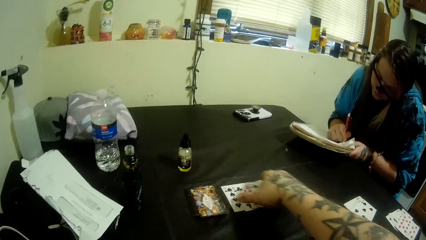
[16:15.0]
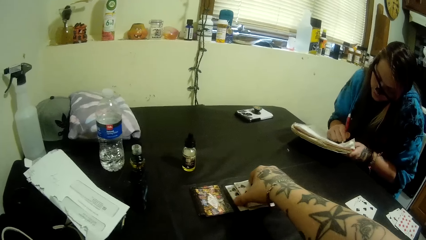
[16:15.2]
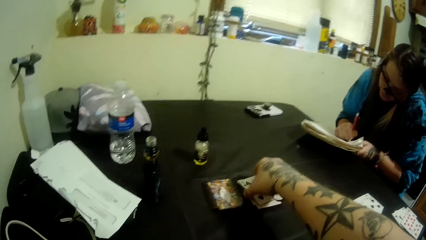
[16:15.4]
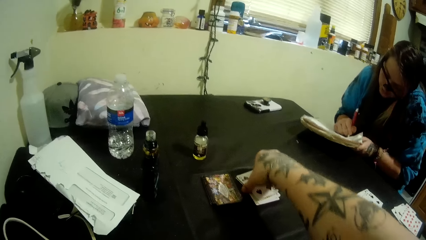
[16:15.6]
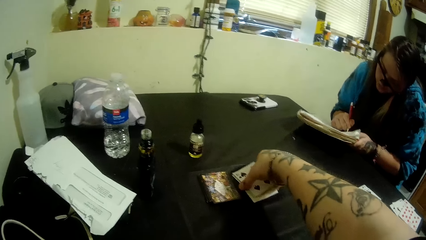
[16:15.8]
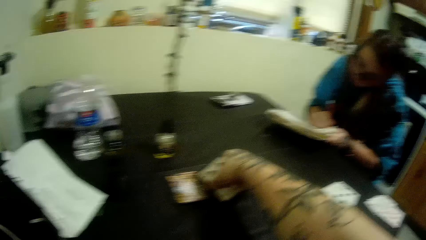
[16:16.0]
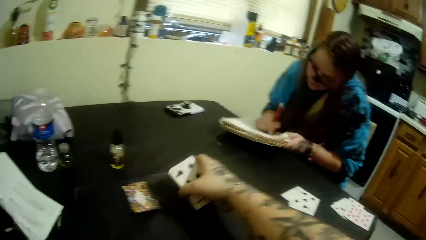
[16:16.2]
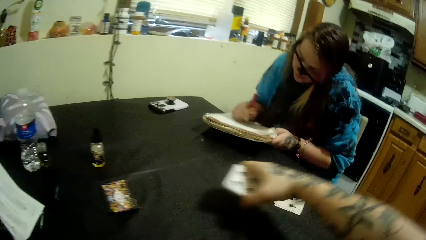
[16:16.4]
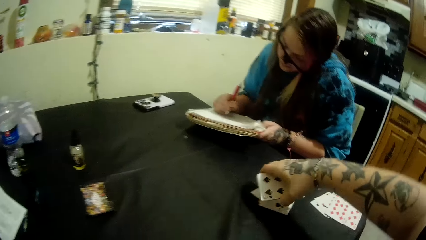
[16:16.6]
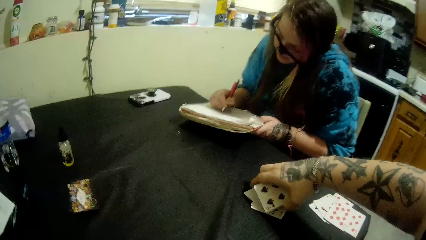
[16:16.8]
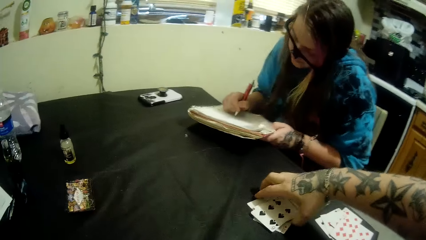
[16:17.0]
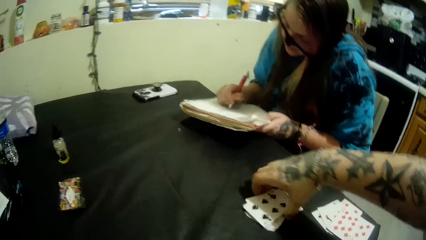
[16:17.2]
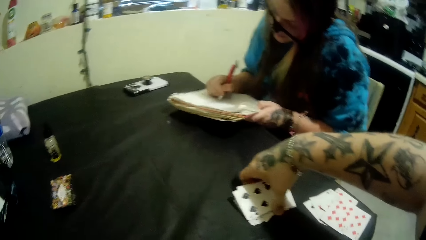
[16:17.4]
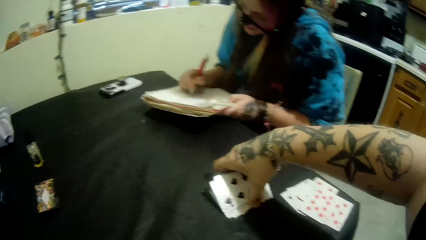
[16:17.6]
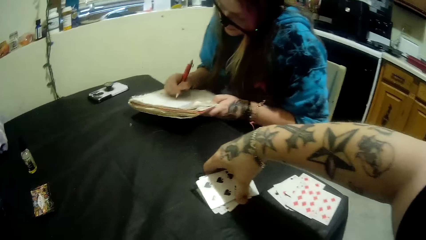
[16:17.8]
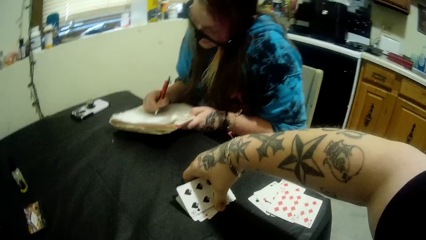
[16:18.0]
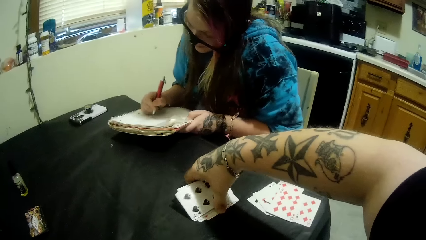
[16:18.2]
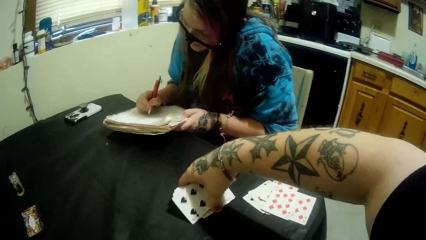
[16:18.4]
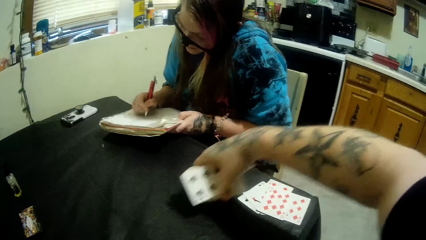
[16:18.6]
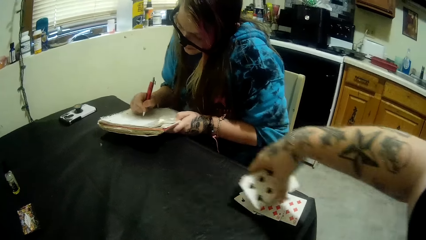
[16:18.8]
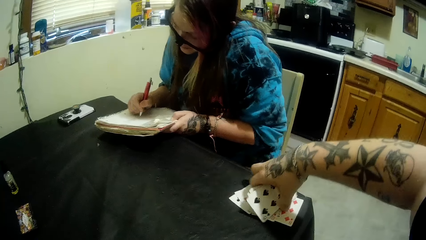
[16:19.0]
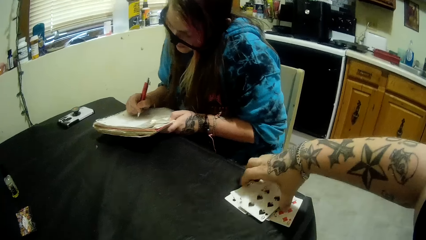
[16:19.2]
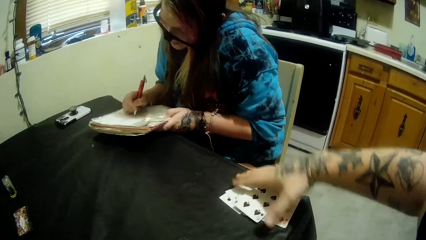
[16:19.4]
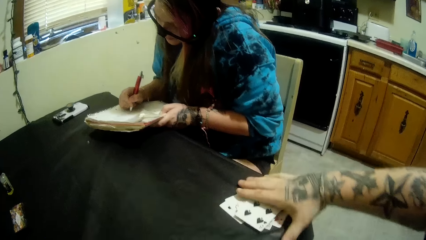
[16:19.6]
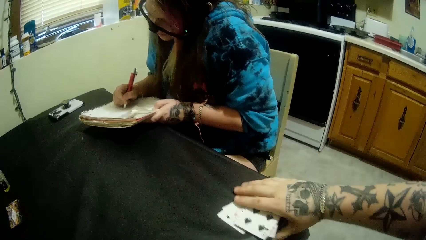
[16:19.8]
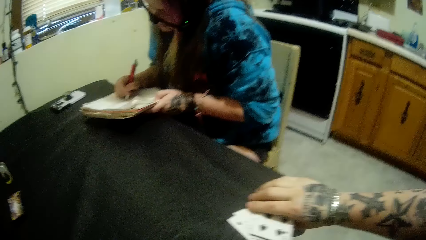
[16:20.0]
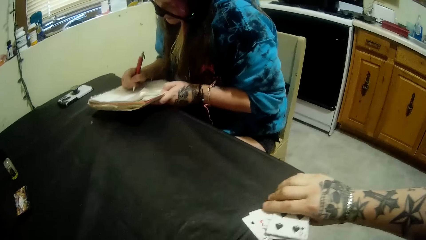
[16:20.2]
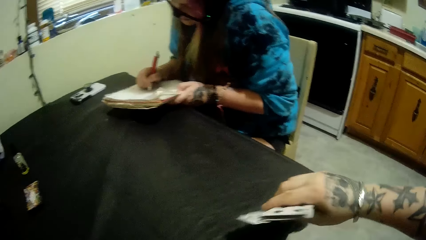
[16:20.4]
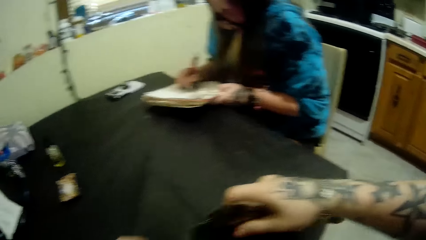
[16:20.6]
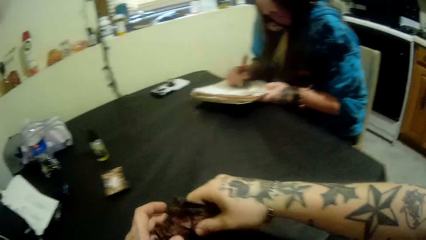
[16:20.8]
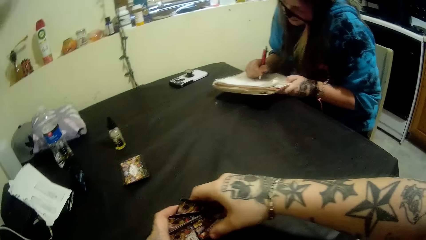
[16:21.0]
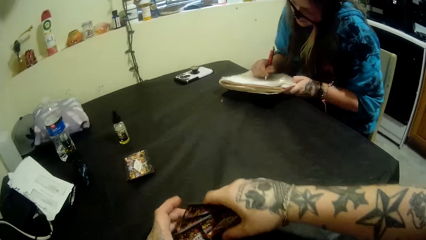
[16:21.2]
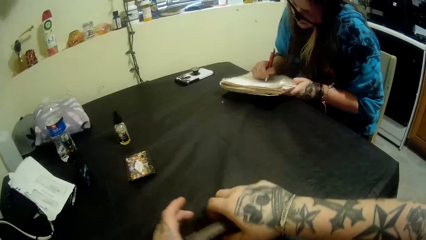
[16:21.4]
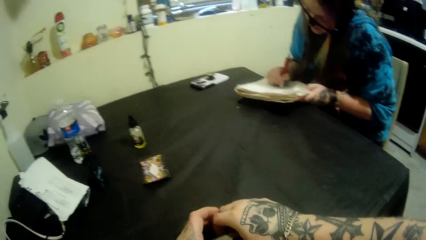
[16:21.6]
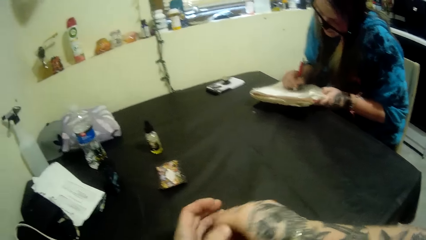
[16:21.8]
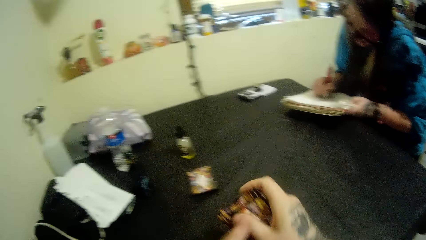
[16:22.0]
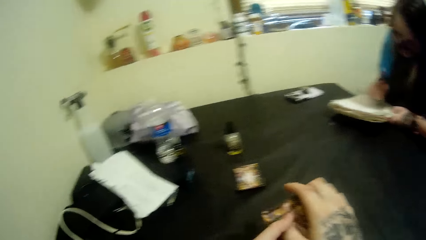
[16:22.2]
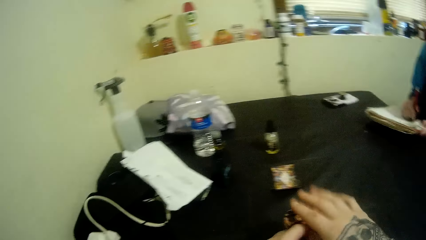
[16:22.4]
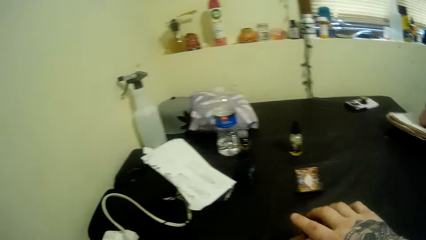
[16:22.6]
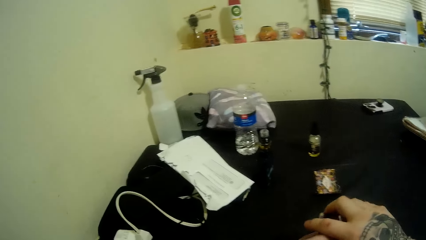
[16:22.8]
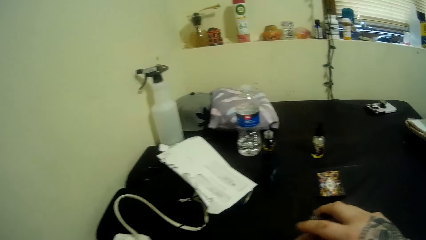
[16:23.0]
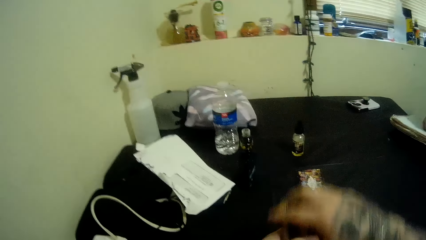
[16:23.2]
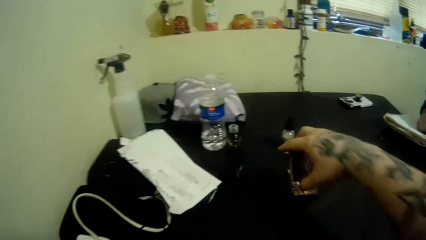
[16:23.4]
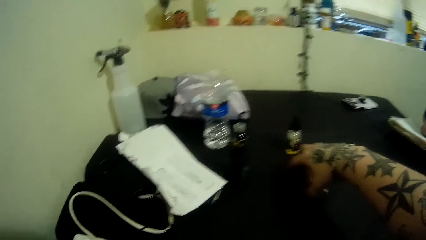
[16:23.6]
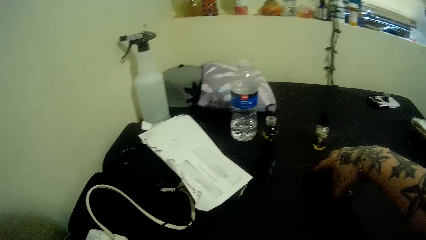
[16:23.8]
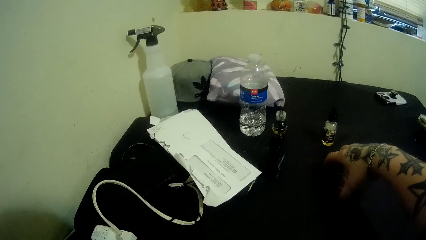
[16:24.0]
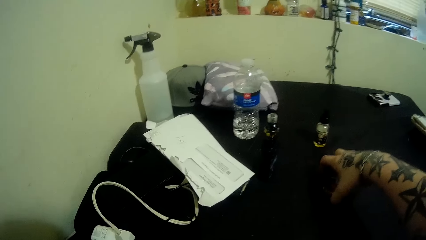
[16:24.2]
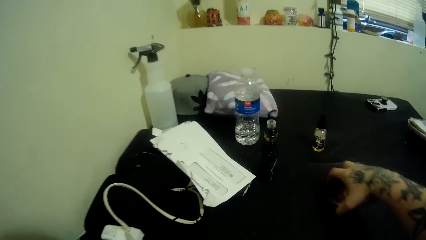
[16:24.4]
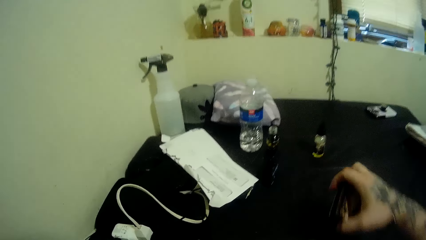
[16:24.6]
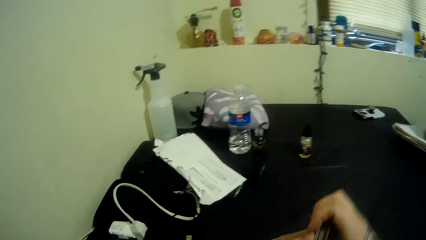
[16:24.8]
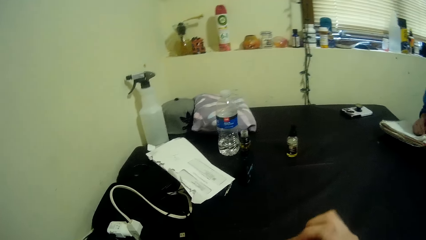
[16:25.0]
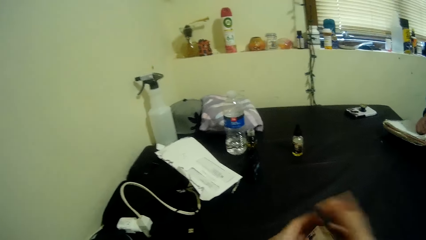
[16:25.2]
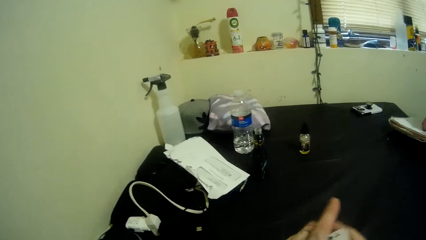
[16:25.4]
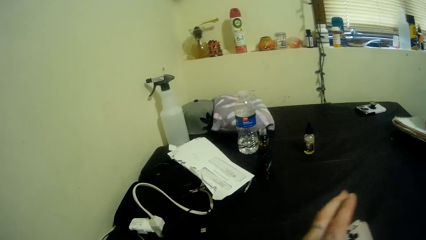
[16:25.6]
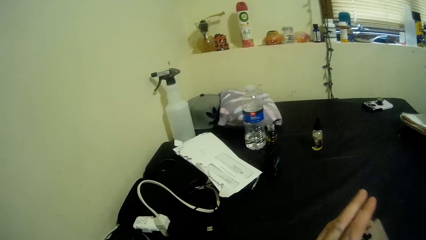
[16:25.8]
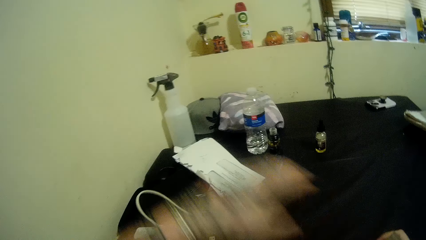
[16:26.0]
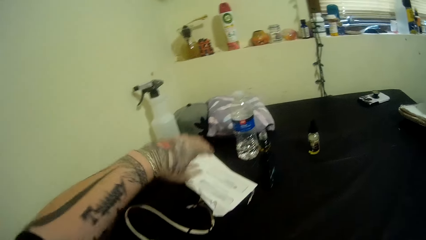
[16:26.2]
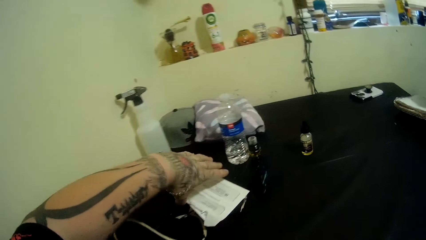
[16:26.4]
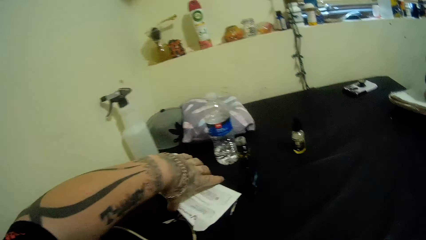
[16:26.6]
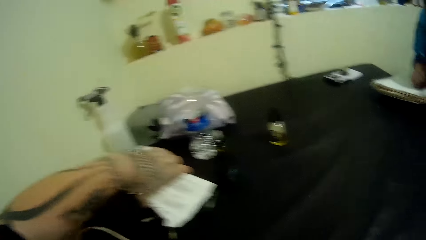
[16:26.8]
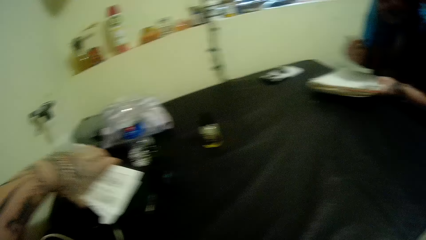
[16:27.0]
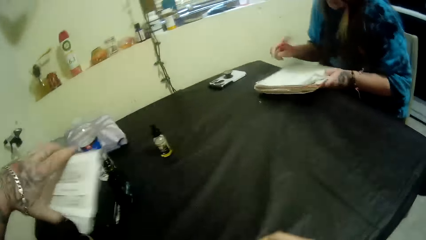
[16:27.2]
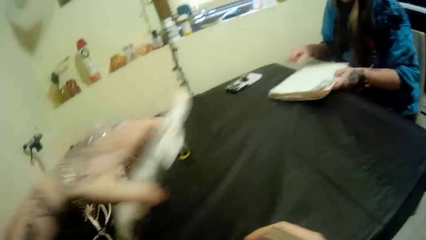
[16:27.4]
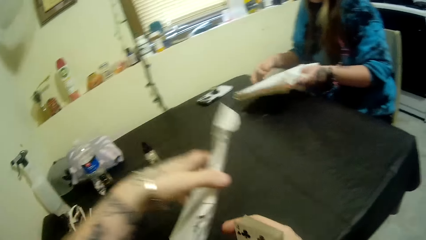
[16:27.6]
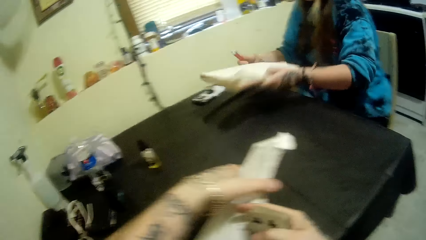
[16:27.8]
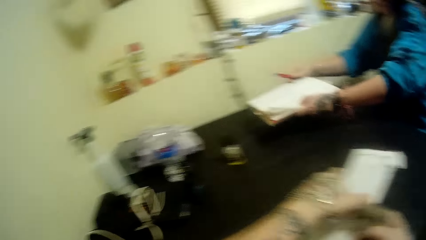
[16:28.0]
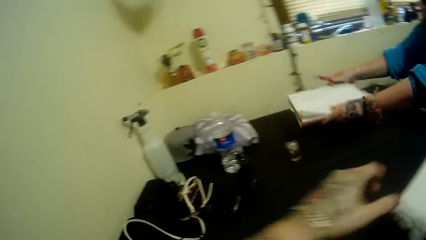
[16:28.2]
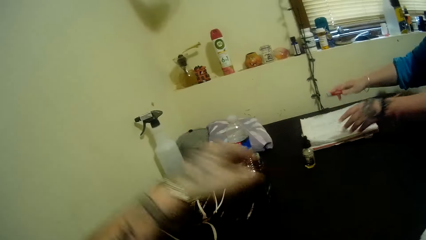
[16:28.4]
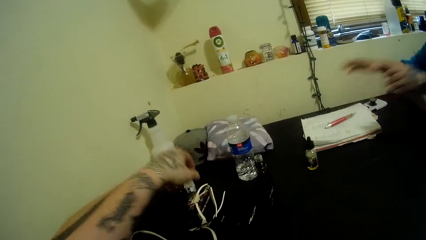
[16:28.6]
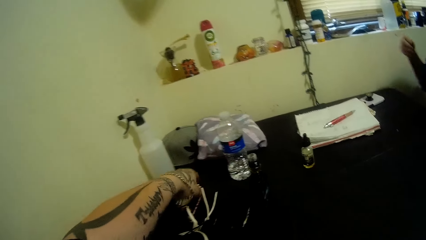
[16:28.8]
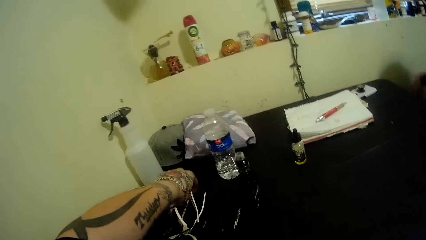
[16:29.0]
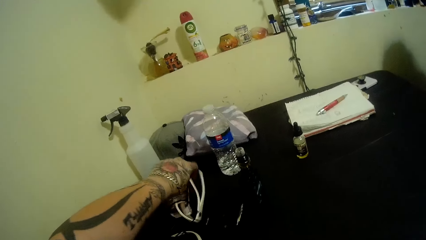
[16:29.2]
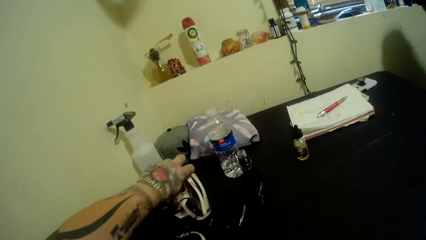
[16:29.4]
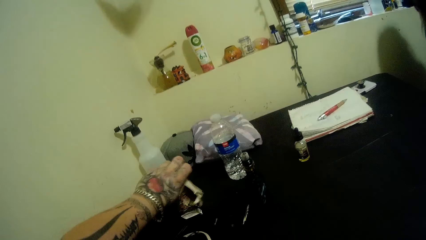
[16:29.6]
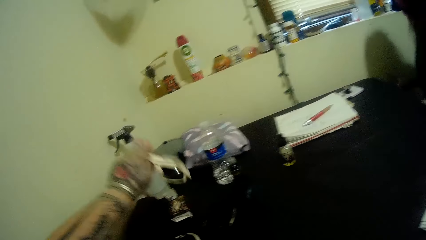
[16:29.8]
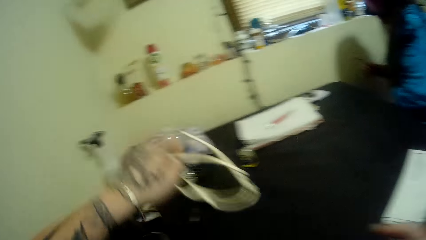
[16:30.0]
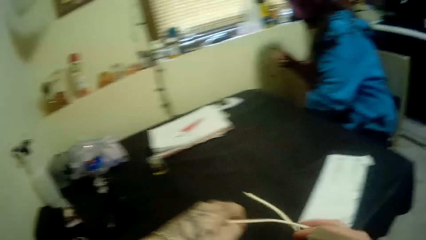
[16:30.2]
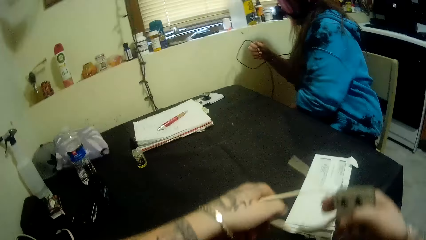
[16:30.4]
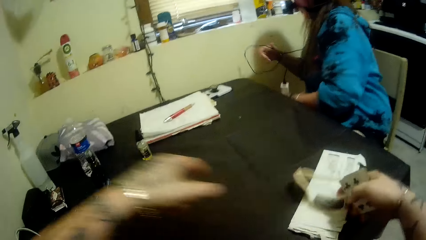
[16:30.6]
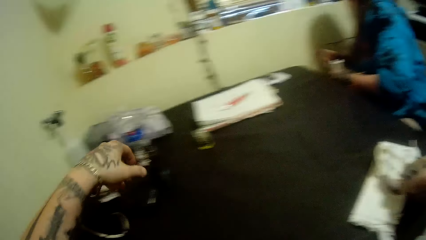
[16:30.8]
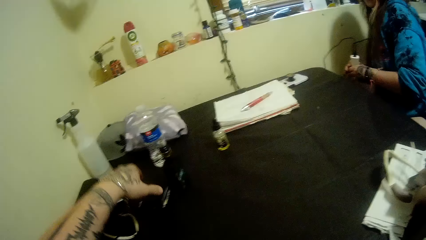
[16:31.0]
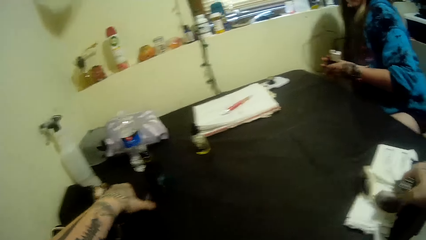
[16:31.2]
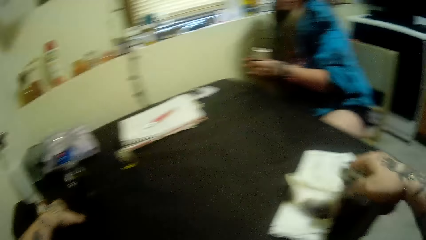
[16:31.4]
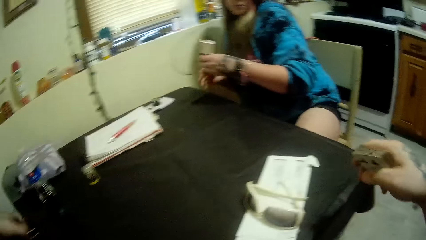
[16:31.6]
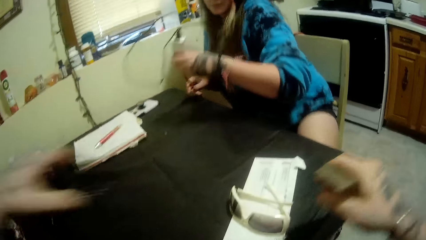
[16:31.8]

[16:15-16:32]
The camera wearer puts cards on the table. He takes the cards. He repositions a nylon on the table with his left hand. He takes the paper. He puts a book on the table. He repositions eyeglasses on the table with his left hand. He takes the glasses.
